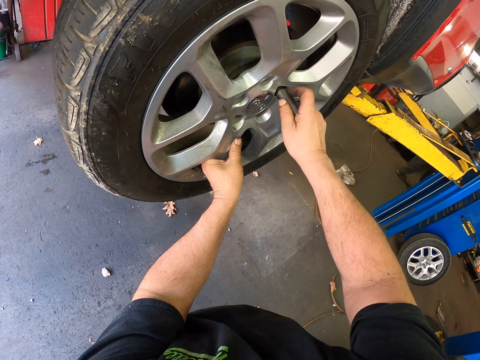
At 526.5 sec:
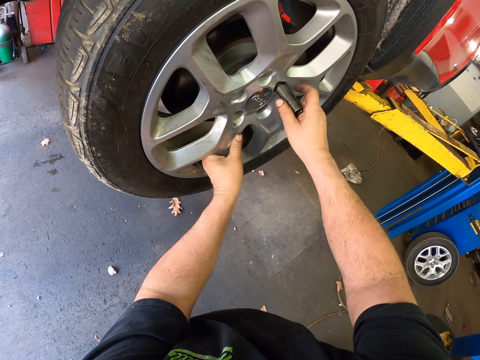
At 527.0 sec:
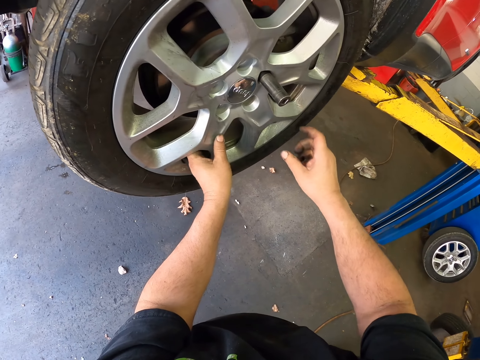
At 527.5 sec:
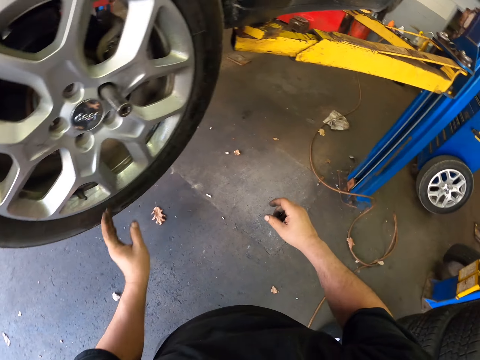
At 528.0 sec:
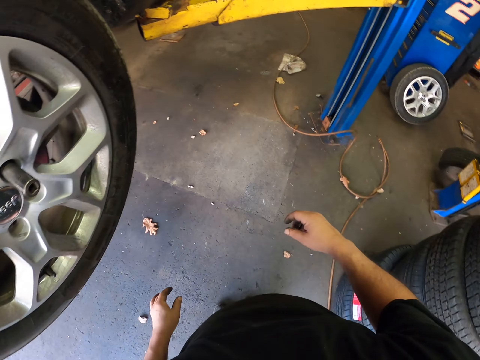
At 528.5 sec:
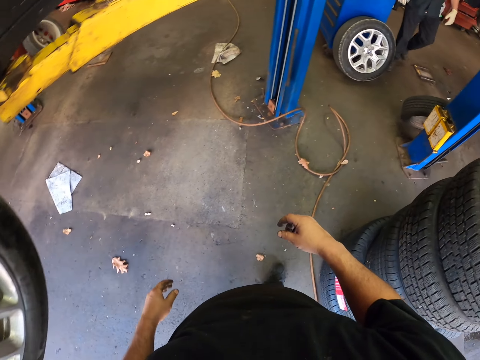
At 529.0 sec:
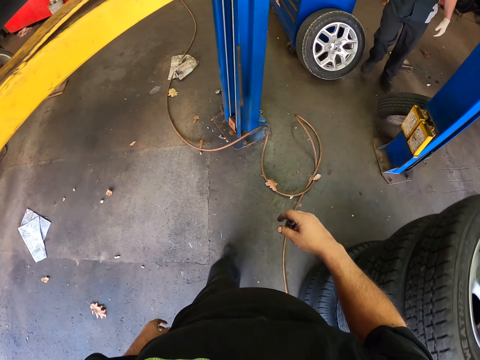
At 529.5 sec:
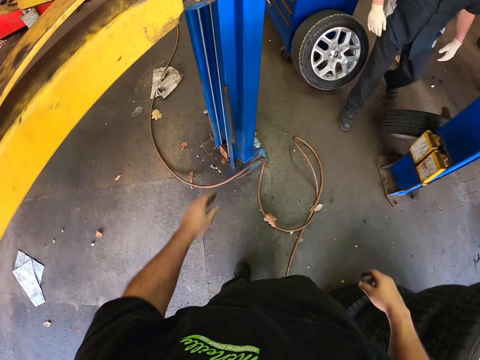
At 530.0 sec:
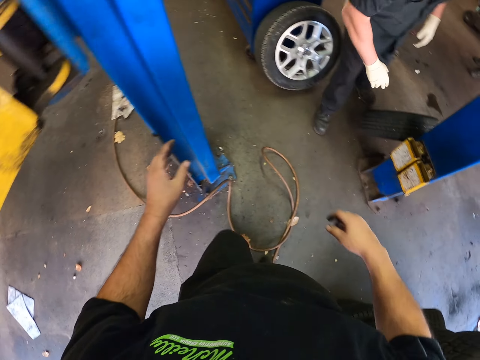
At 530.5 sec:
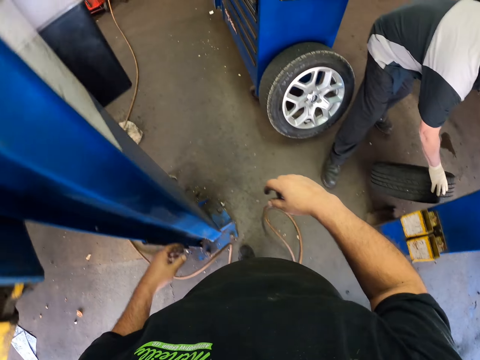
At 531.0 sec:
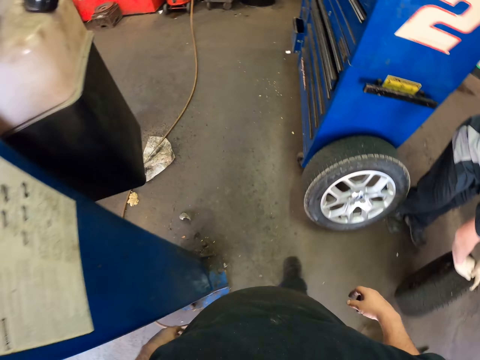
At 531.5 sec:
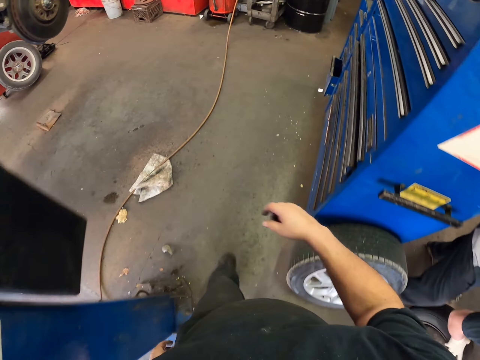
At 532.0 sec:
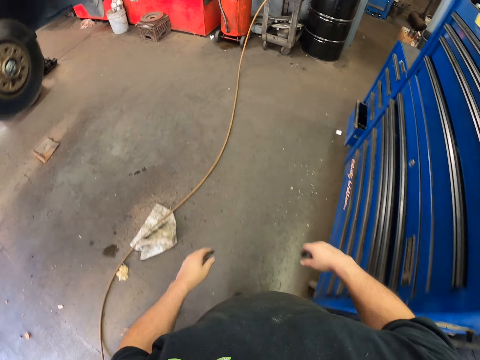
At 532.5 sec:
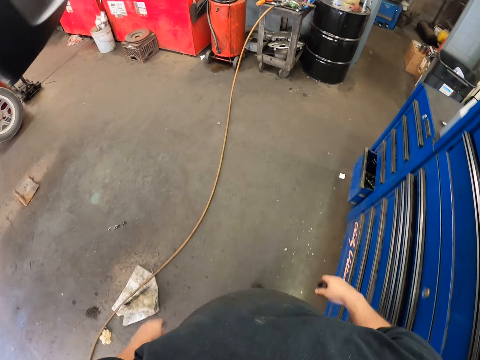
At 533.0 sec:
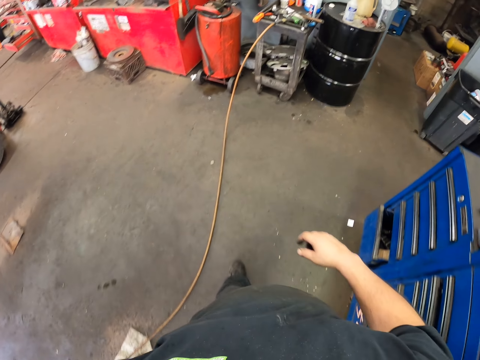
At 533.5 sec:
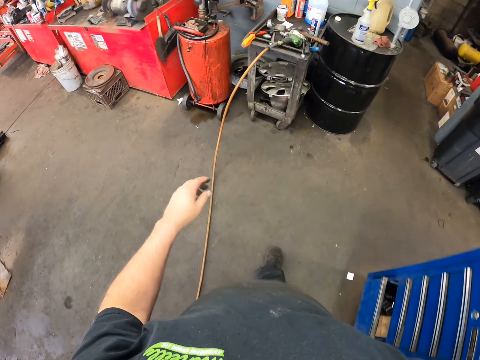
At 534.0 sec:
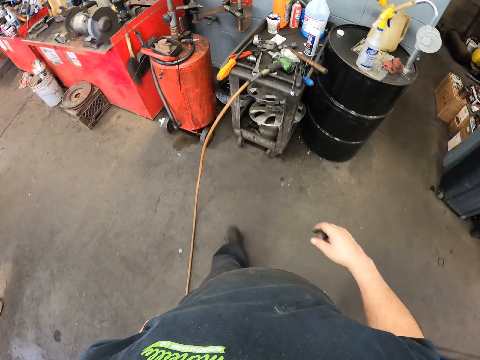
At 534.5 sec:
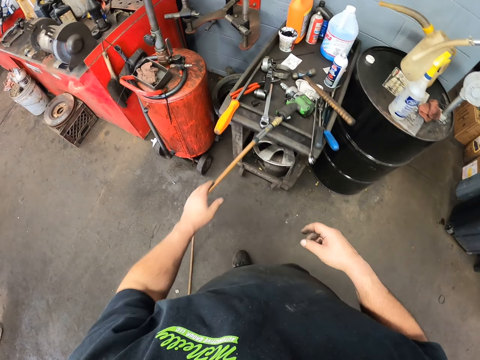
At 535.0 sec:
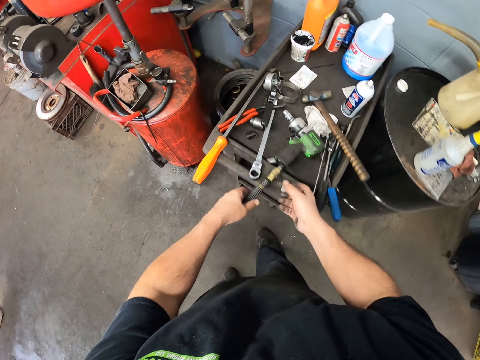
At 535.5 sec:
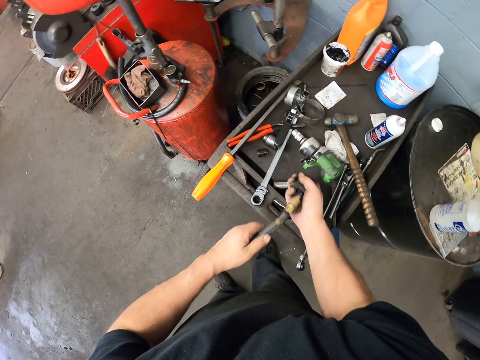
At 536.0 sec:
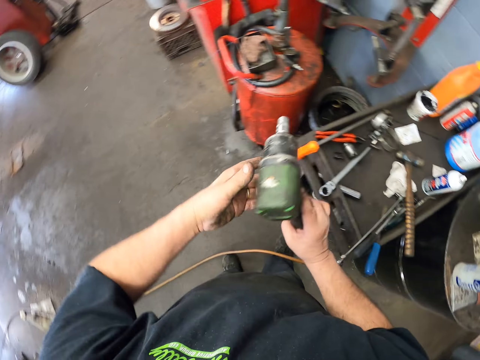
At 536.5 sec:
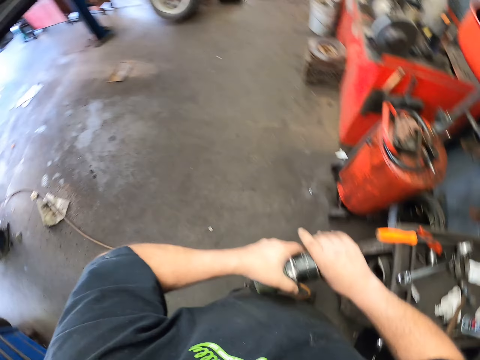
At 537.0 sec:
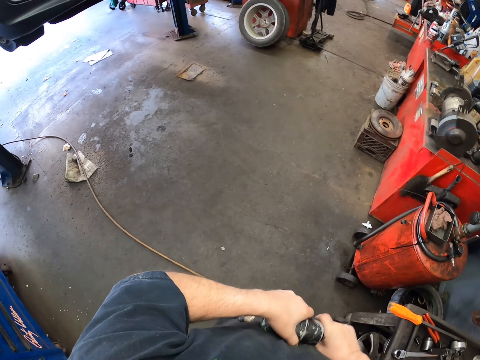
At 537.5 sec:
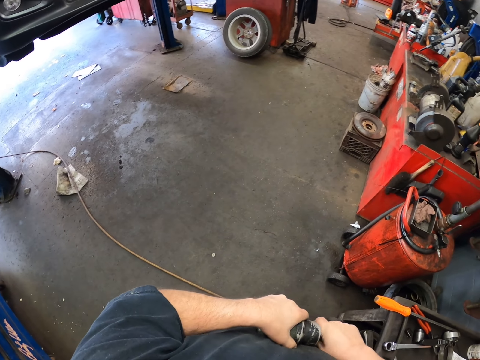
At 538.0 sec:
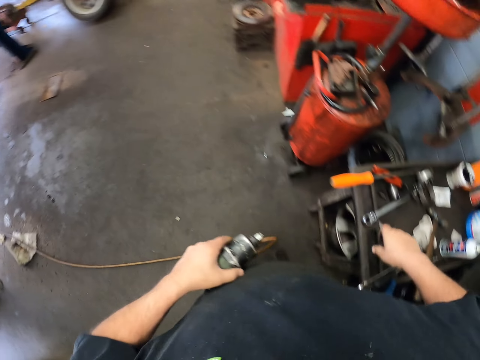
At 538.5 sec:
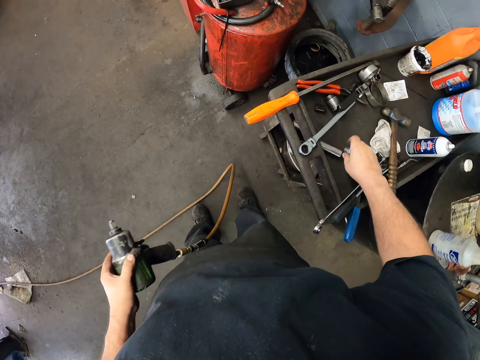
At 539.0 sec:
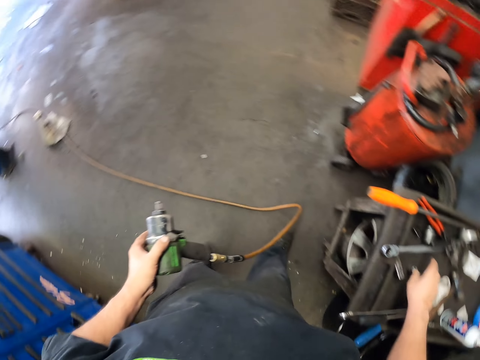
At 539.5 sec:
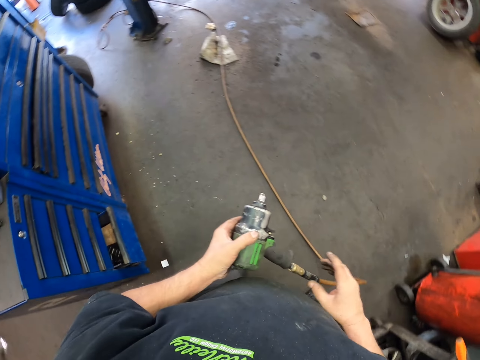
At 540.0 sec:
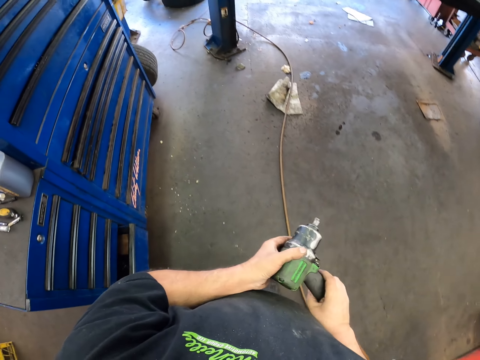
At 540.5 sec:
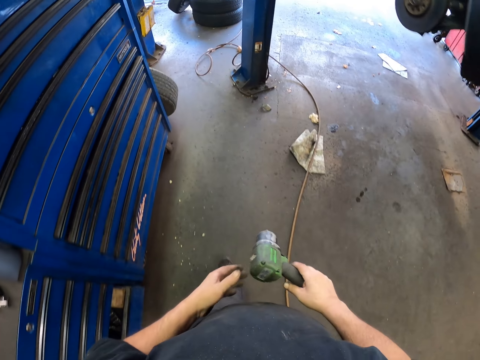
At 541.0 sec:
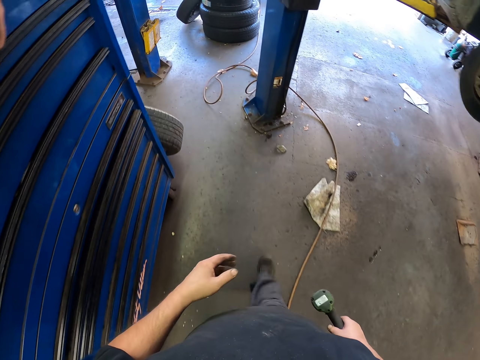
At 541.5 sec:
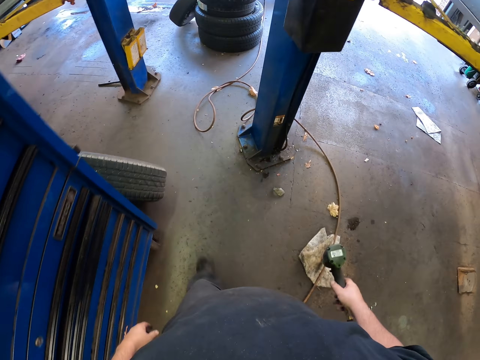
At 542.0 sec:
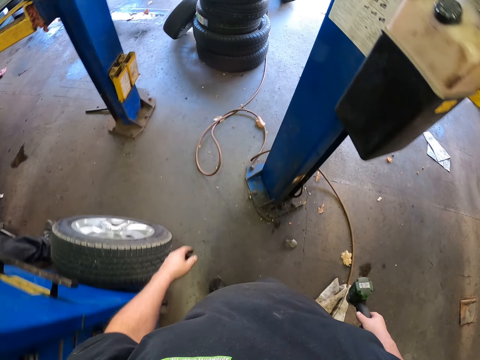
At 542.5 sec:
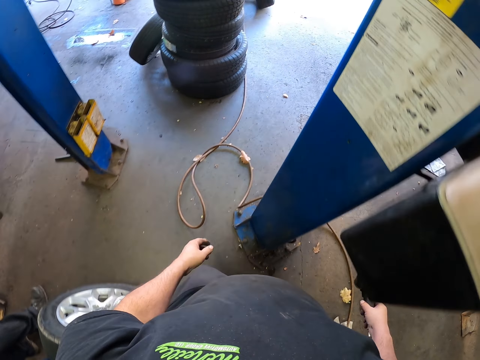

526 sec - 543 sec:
The camera wearer walks in the room. A person moves a car tire. The camera wearer walks in the room. They pick up the drilling machine or impact wrench from the table. They separate the lug socket from the impact wrench. They put the lug socket on the metal trolley. They walk in the room.

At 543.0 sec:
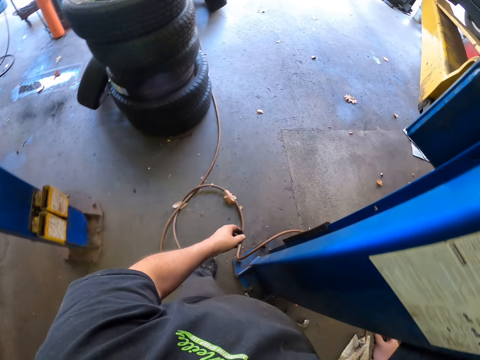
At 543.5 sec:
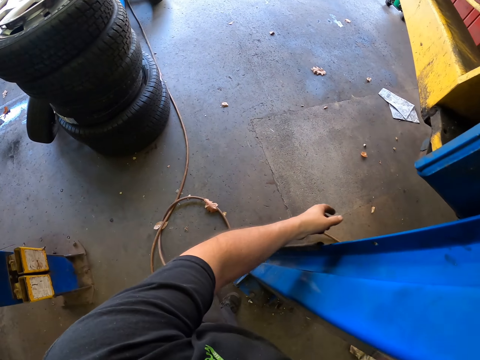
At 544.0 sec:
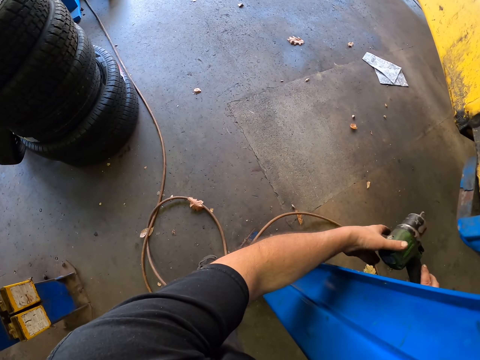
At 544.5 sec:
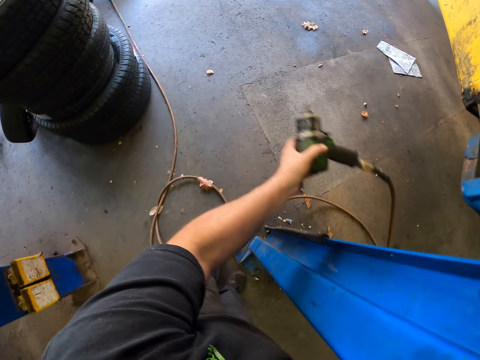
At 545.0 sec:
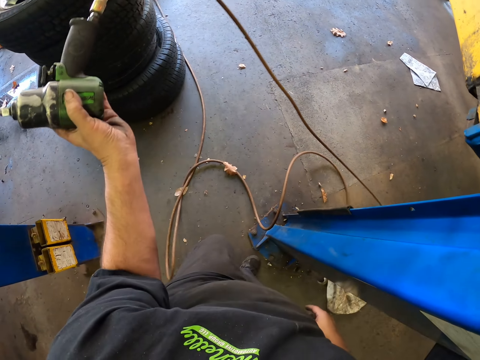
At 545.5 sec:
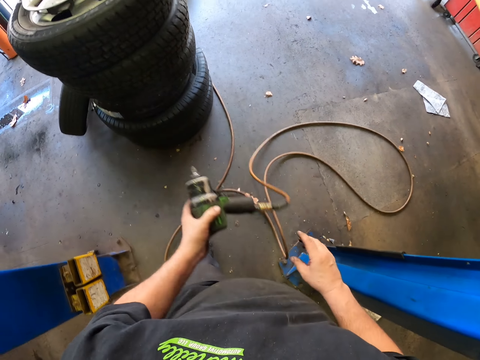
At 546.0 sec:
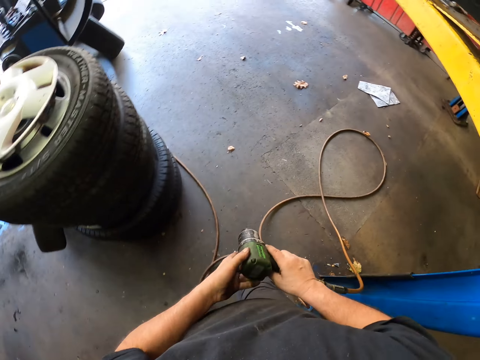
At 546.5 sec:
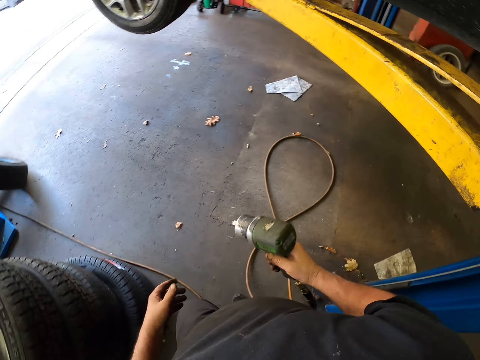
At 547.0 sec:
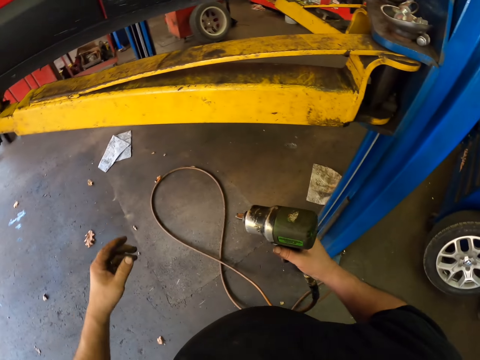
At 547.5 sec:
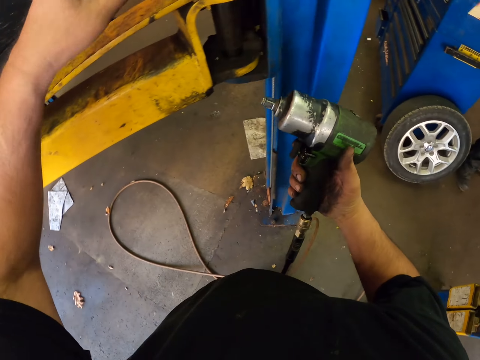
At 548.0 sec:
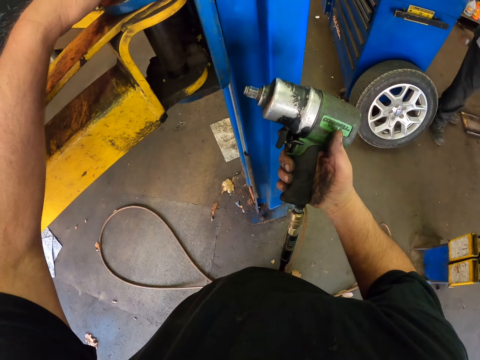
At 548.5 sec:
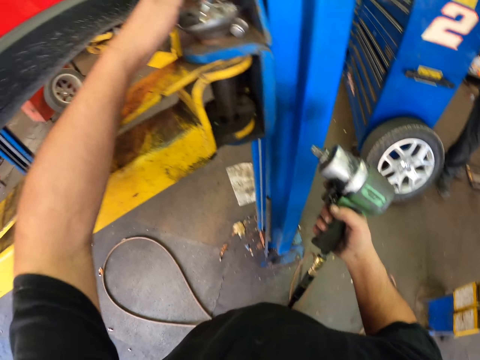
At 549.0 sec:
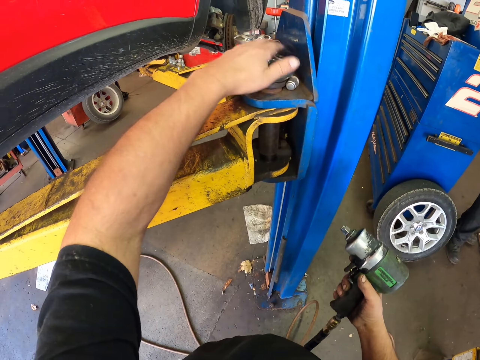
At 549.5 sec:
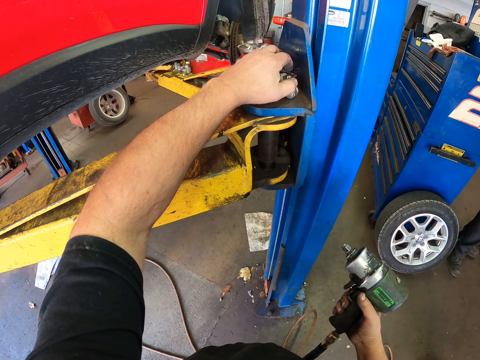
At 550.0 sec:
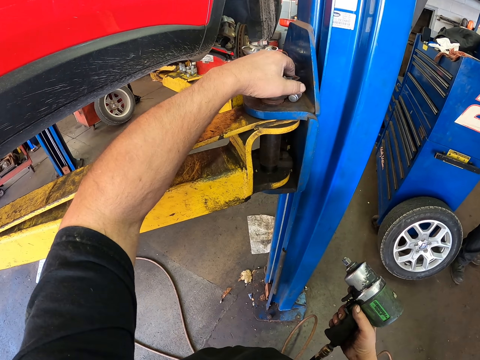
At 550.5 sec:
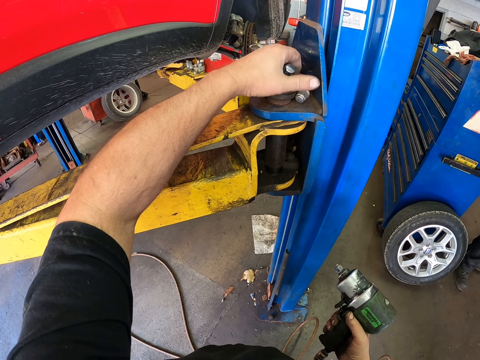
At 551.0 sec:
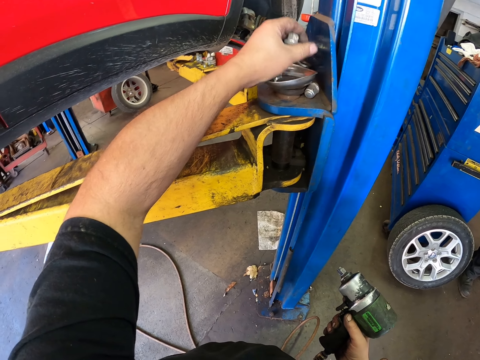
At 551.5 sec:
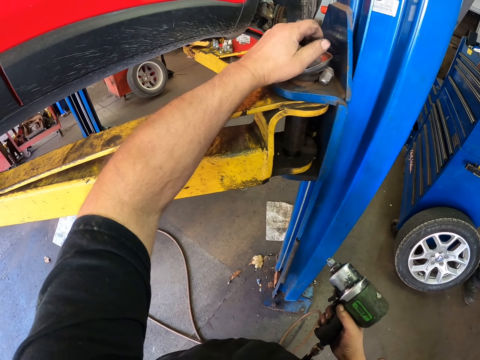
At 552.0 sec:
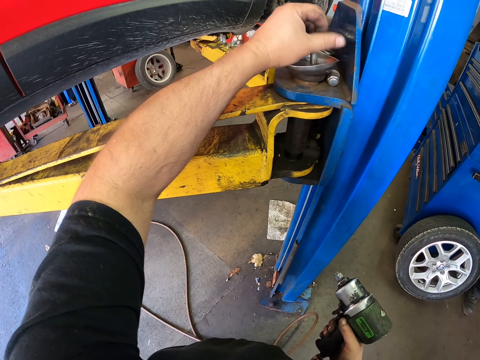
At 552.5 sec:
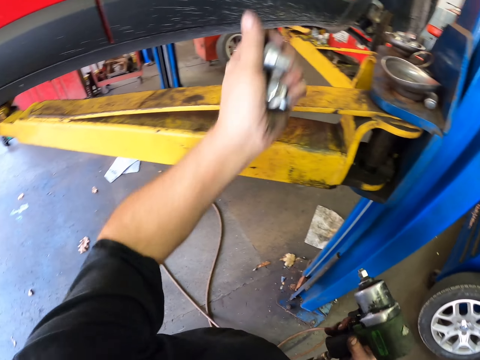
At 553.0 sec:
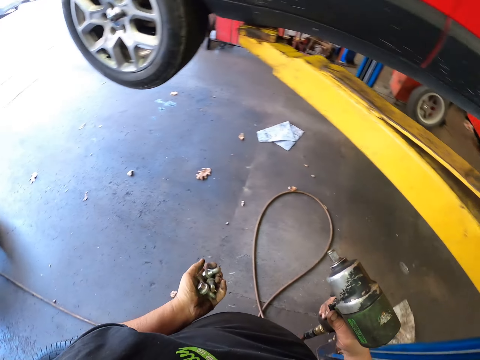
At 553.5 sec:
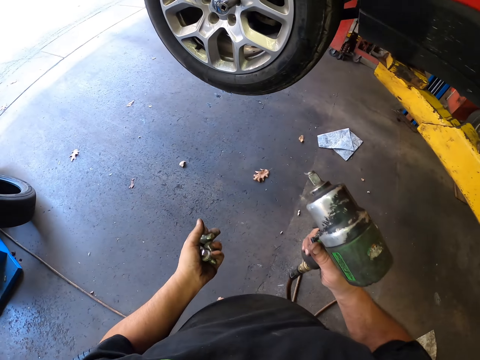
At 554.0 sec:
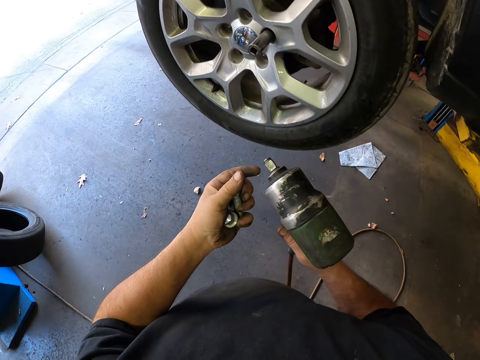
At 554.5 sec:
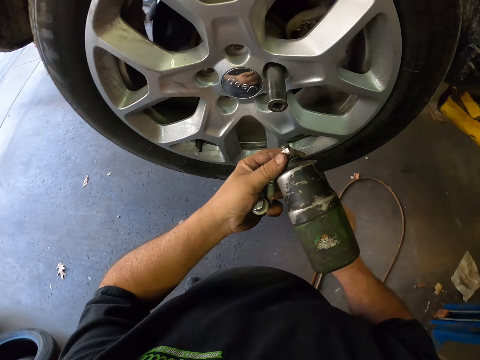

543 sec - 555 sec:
The camera wearer passes the impact wrench to the left hand. They walk. They pick up nuts with the left hand.
